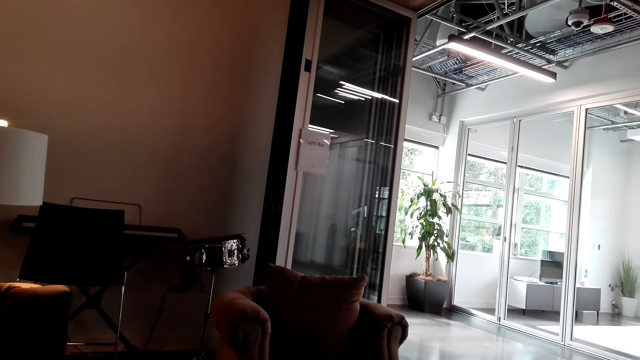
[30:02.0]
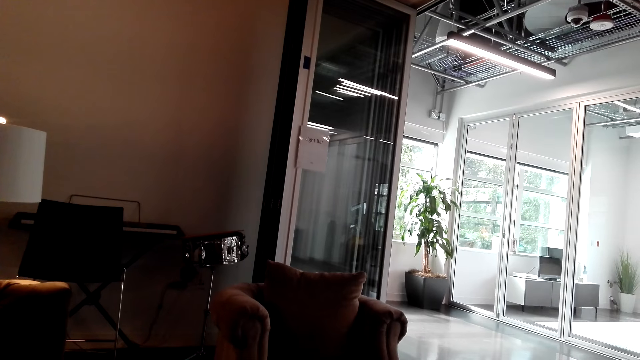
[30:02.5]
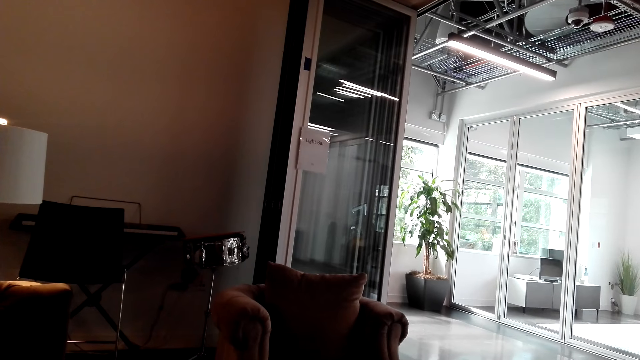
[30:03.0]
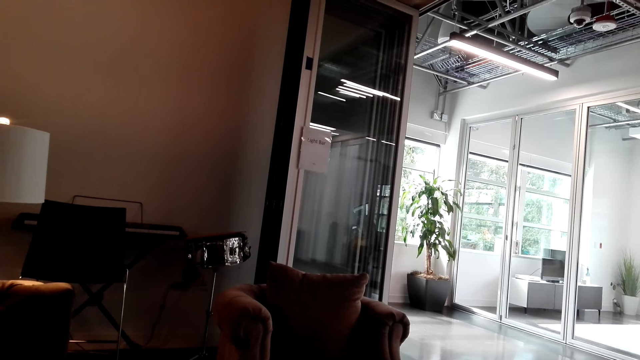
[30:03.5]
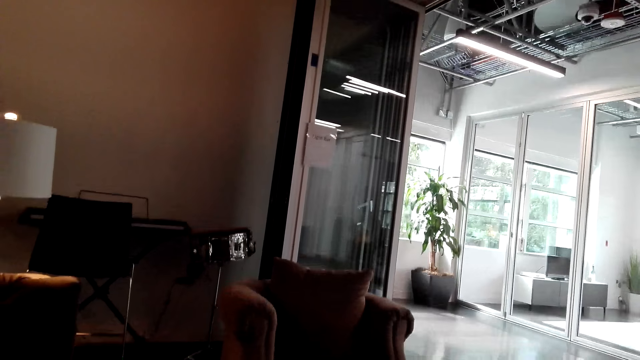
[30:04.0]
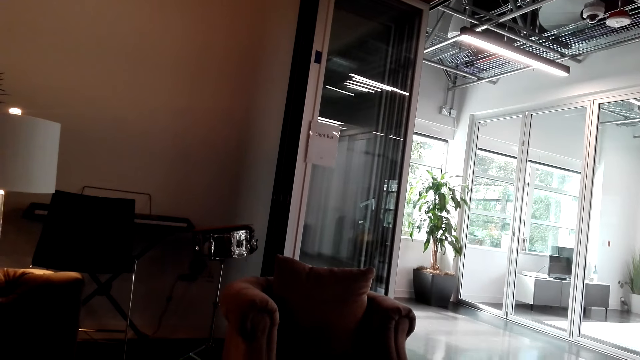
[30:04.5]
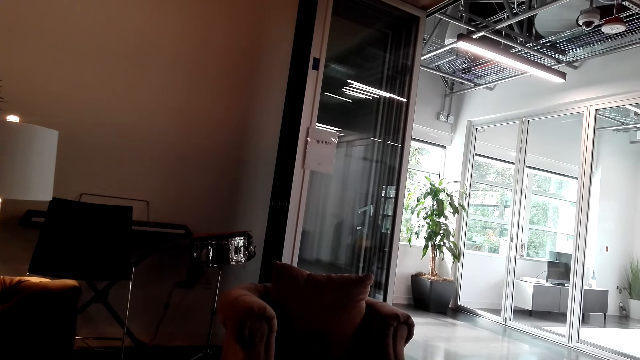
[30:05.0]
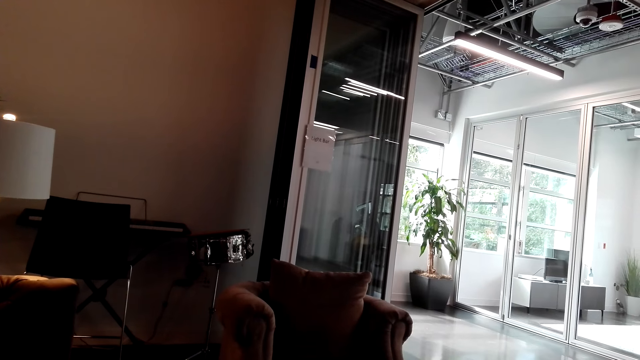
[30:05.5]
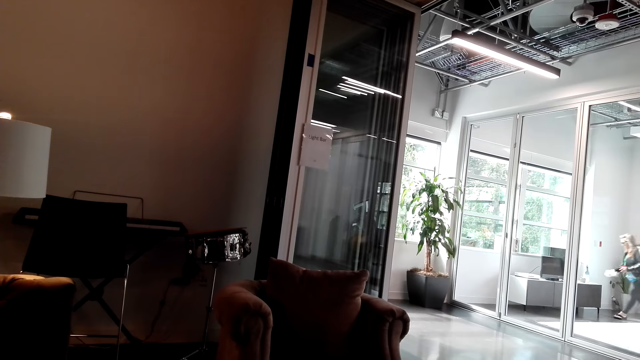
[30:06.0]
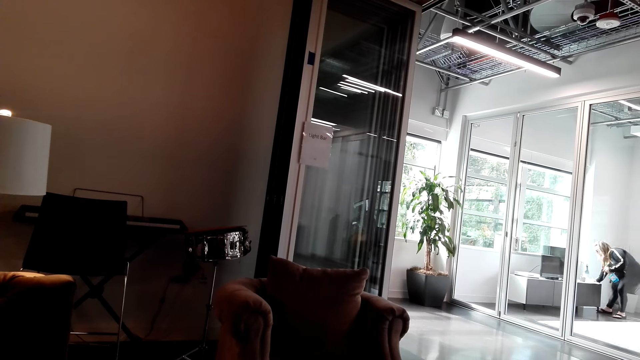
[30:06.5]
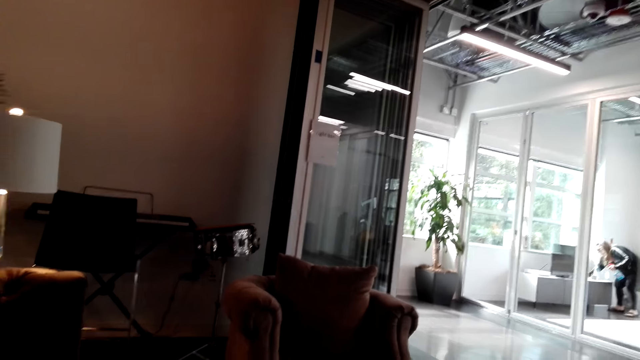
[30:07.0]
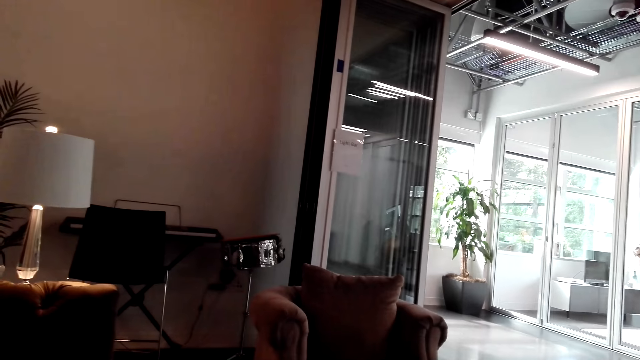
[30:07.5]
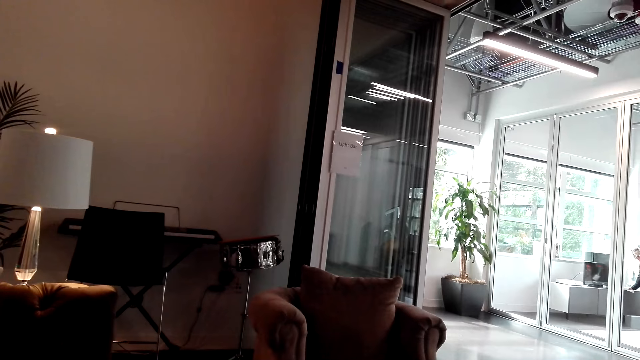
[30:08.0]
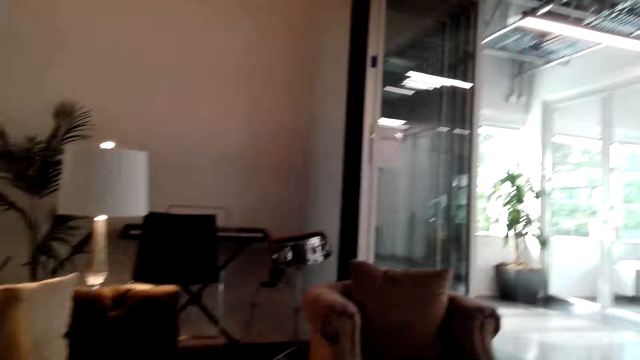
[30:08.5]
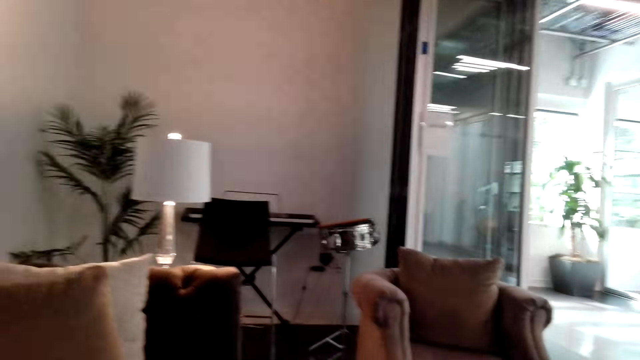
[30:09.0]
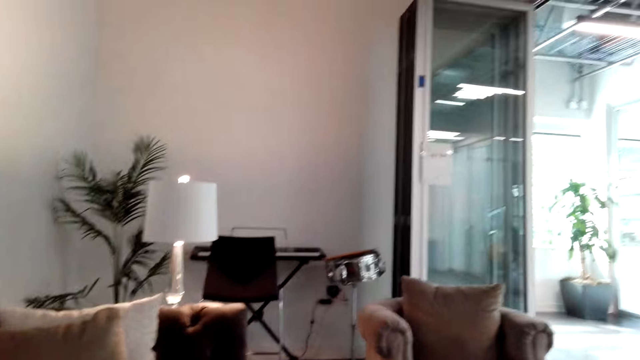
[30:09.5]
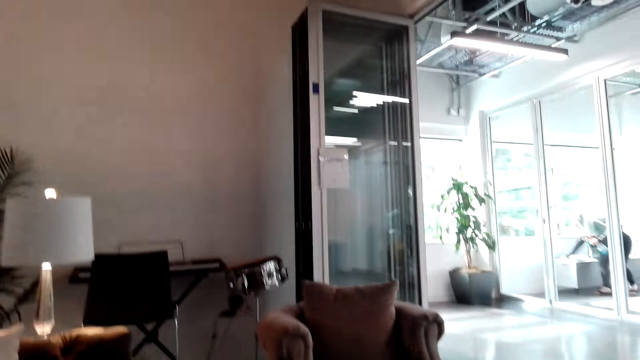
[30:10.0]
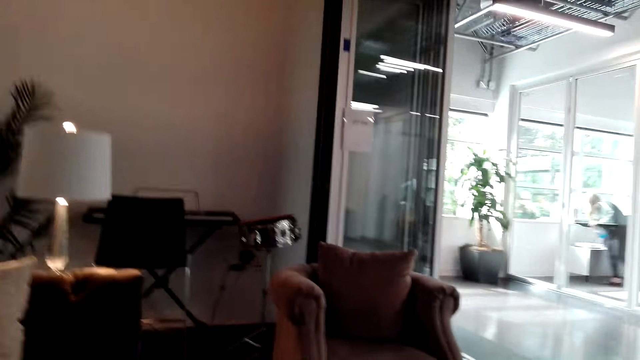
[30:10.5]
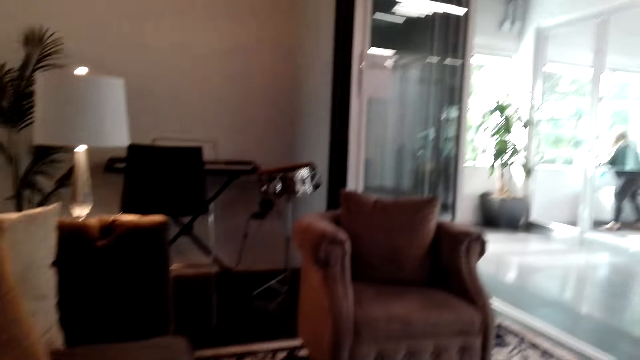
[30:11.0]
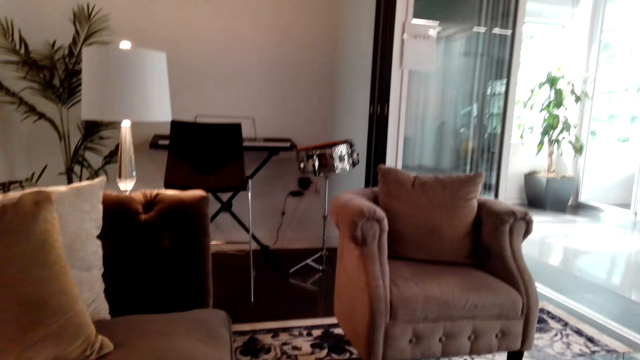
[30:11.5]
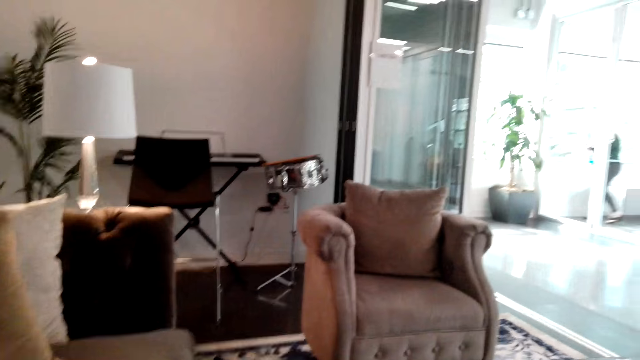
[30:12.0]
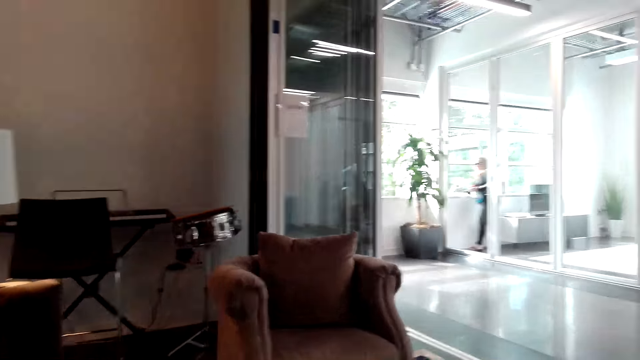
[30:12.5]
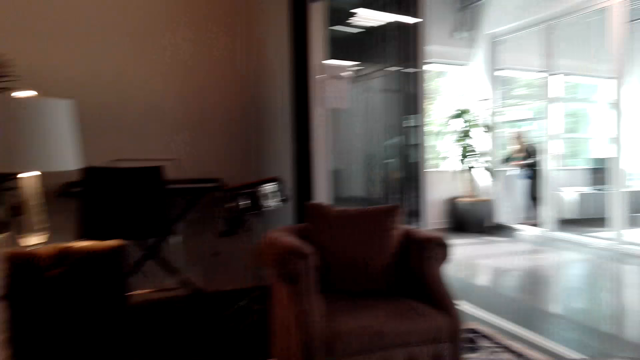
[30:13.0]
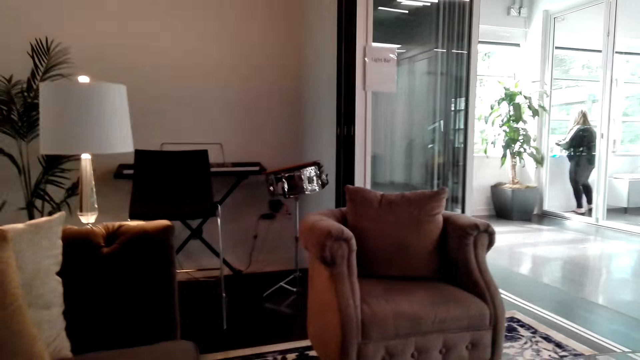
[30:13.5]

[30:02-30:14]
The camera wearer looks around. They converse.

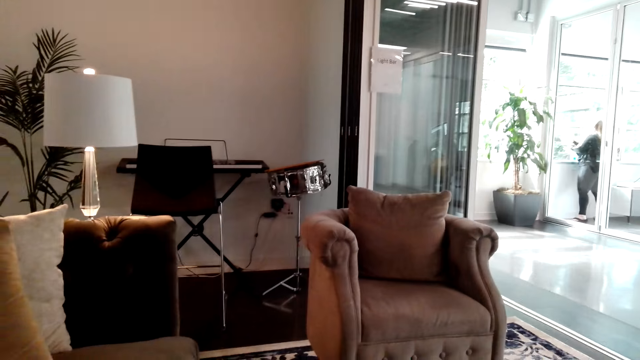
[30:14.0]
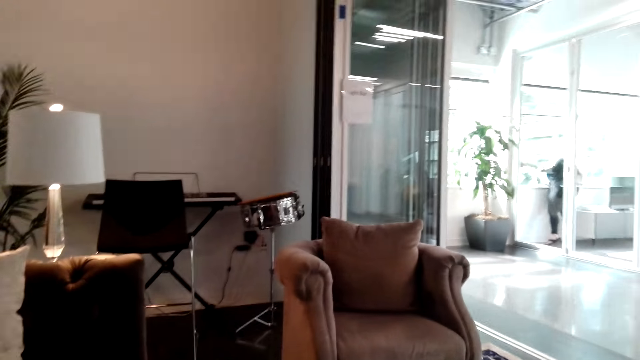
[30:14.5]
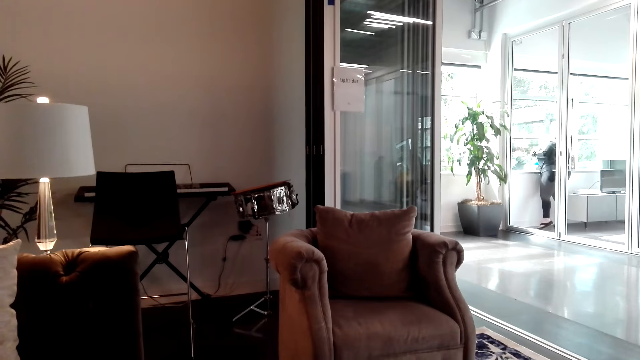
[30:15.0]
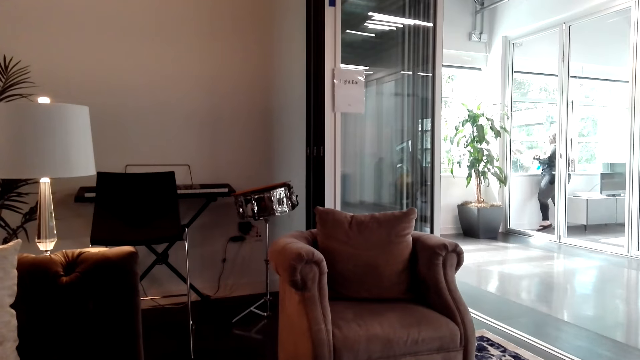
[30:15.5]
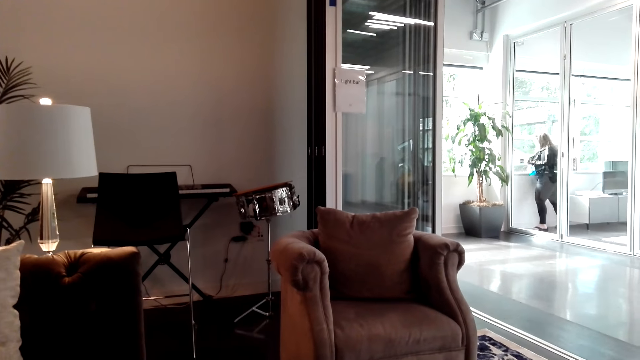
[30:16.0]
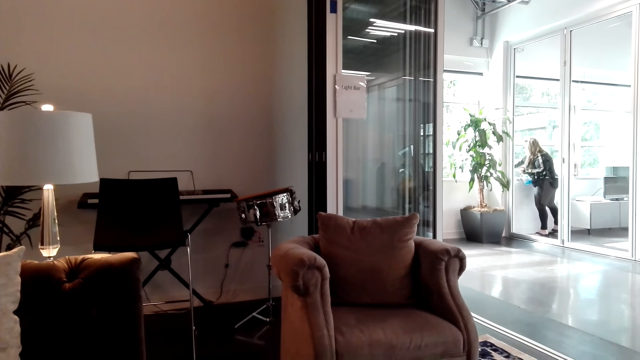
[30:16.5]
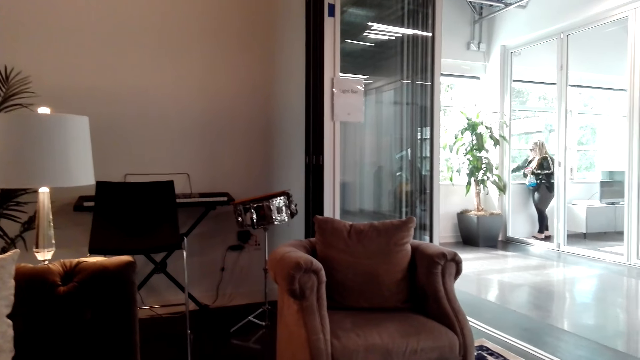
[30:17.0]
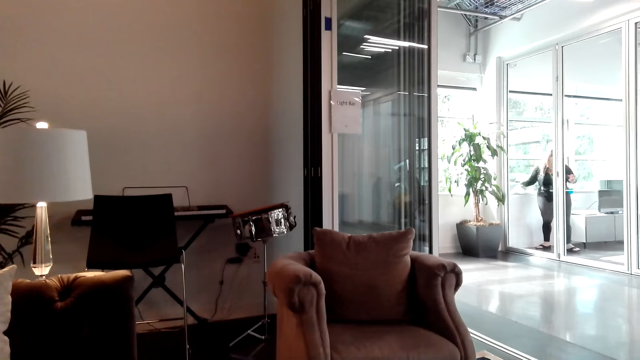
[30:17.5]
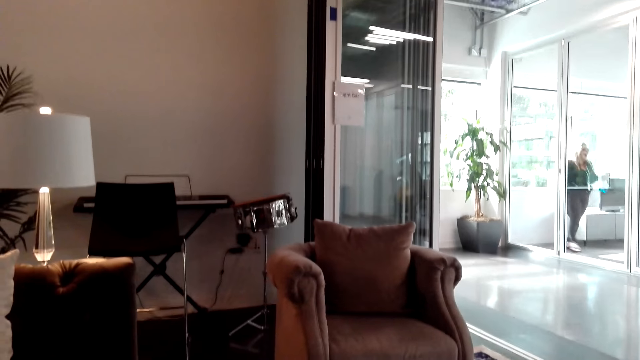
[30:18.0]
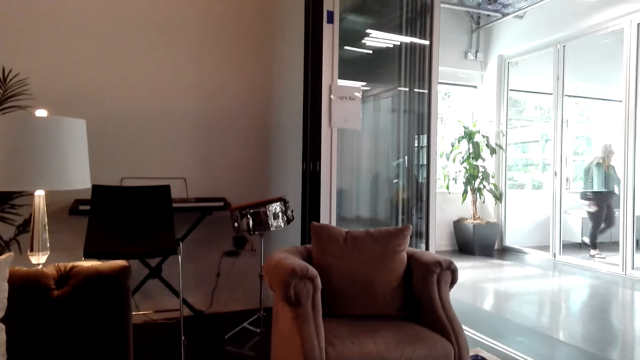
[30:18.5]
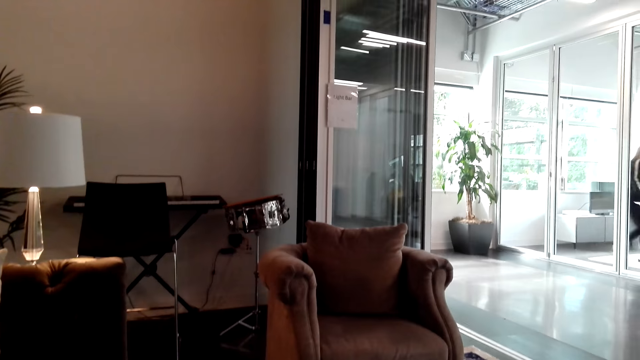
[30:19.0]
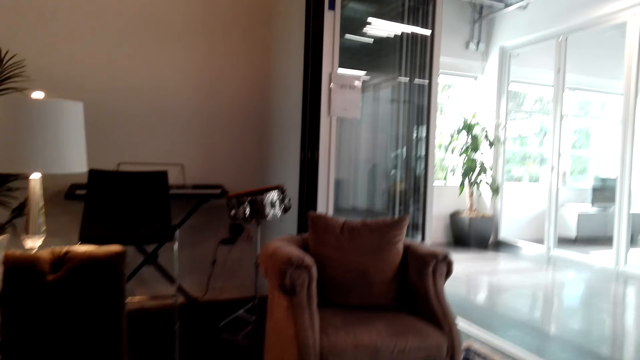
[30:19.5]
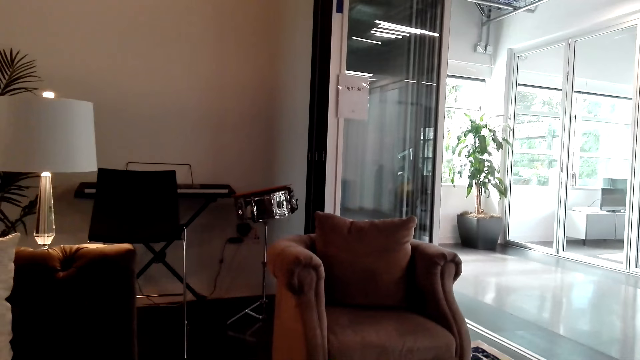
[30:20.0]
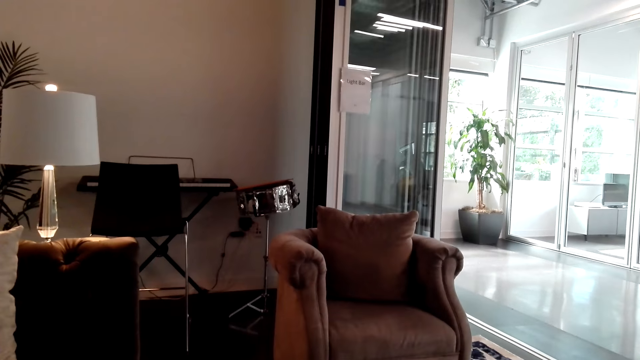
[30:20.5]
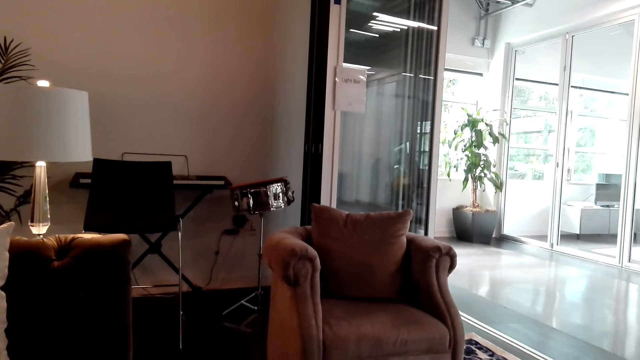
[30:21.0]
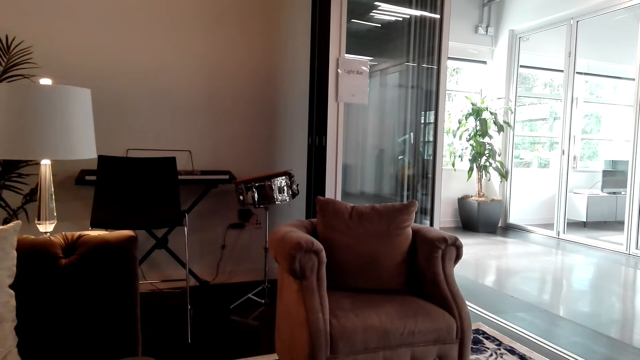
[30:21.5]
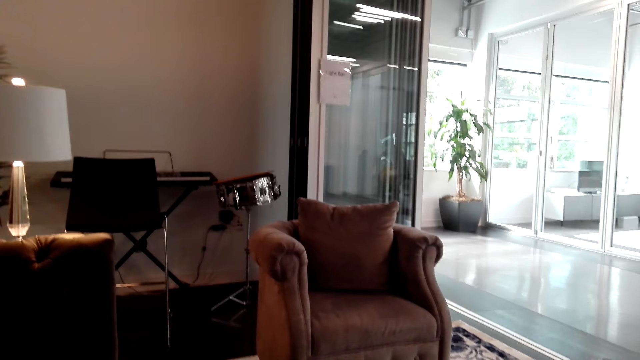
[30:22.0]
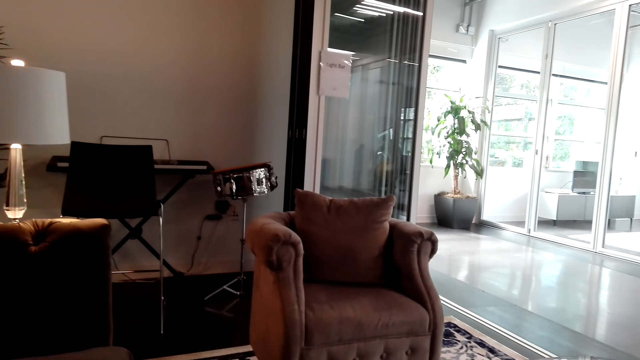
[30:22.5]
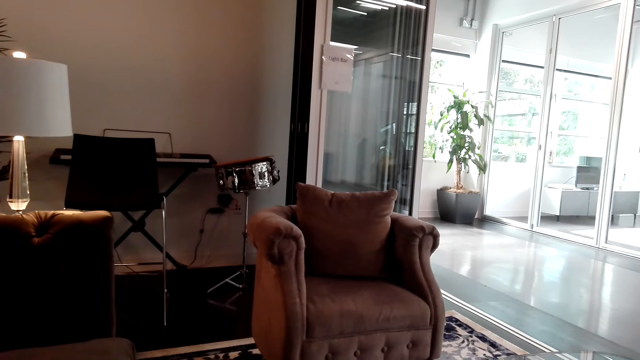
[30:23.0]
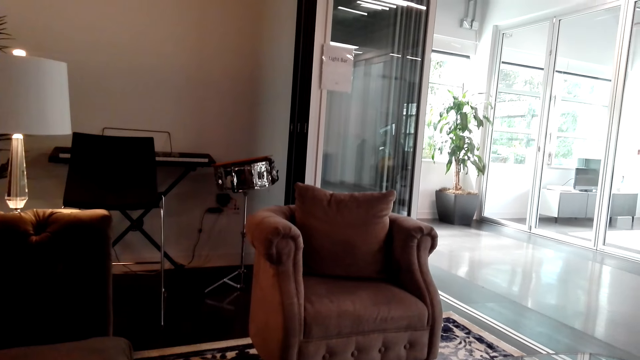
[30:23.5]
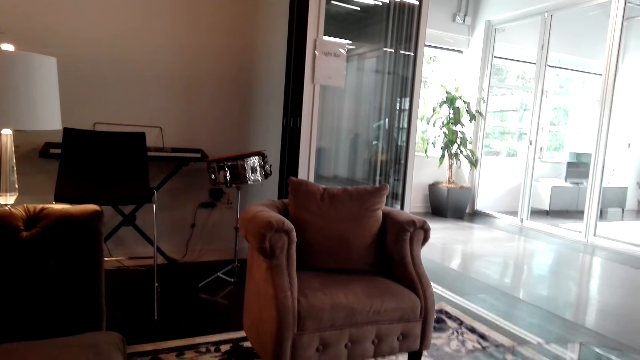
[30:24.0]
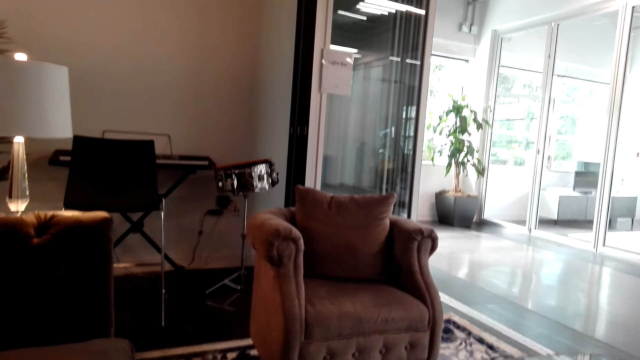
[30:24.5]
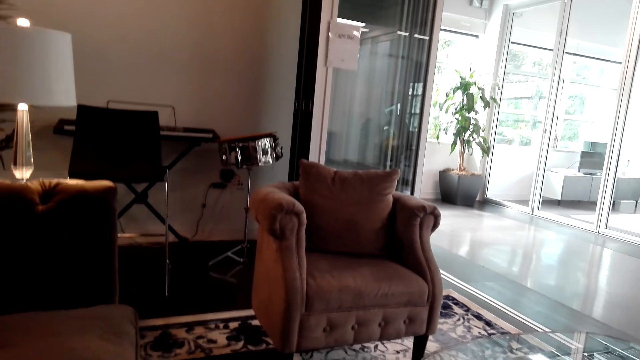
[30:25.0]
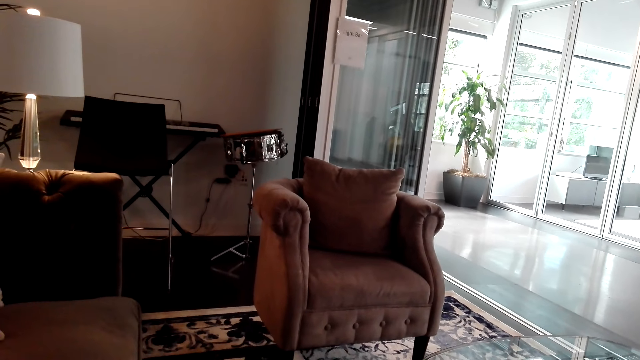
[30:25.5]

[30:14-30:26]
The camera wearer laughs. They converse.
